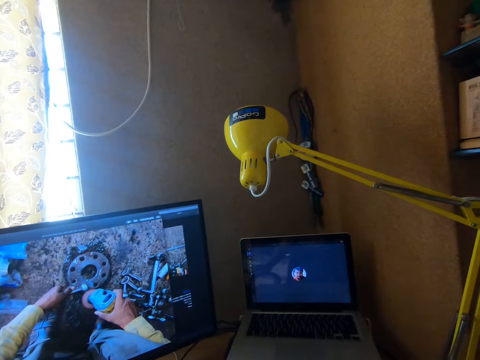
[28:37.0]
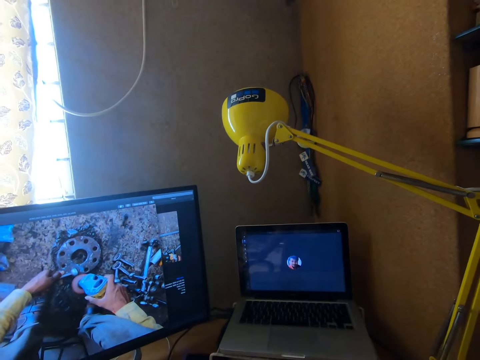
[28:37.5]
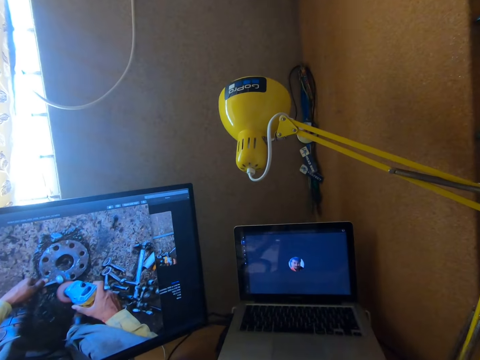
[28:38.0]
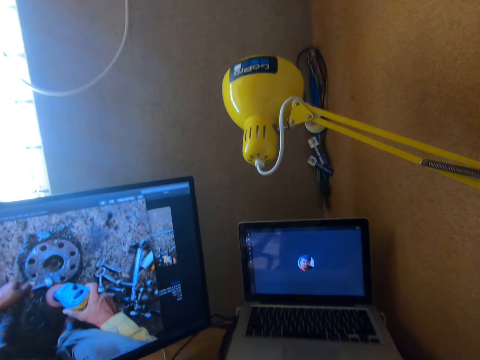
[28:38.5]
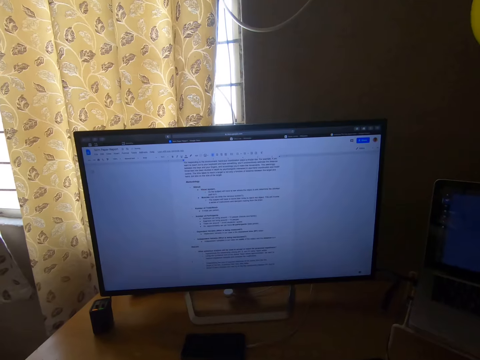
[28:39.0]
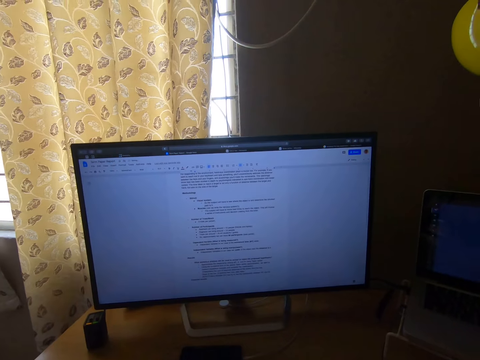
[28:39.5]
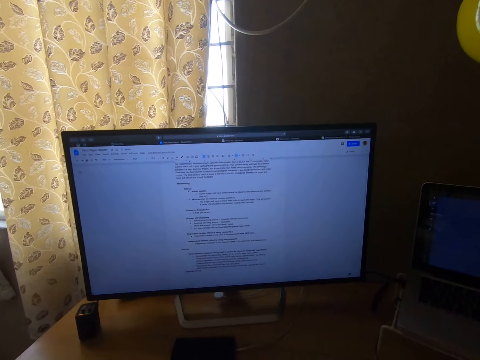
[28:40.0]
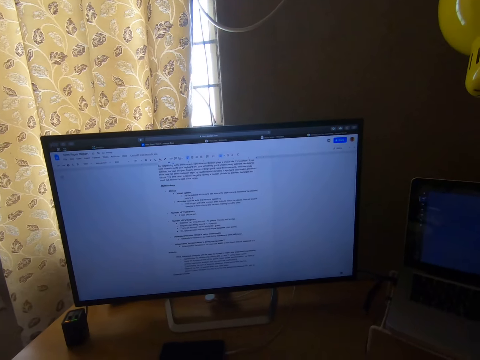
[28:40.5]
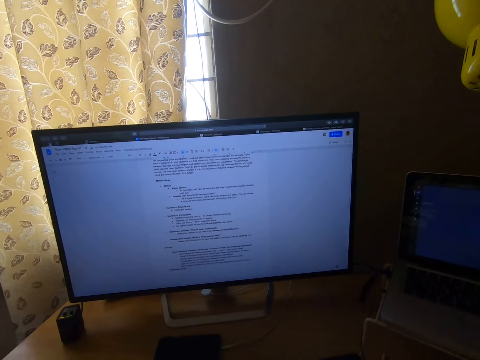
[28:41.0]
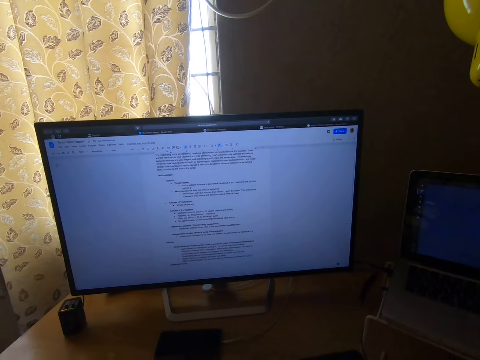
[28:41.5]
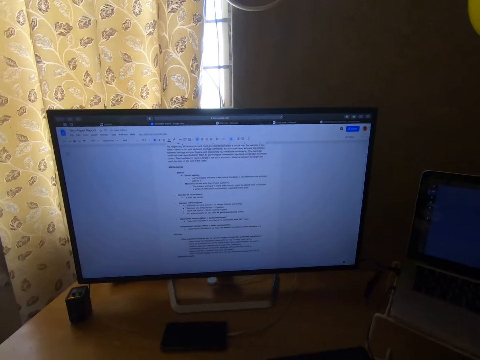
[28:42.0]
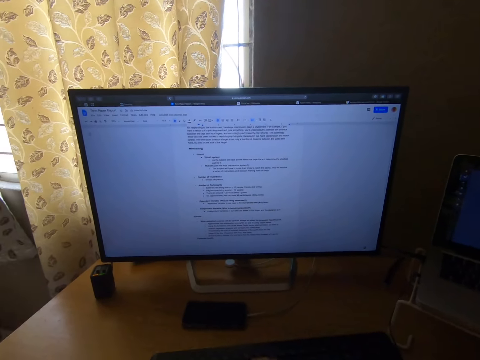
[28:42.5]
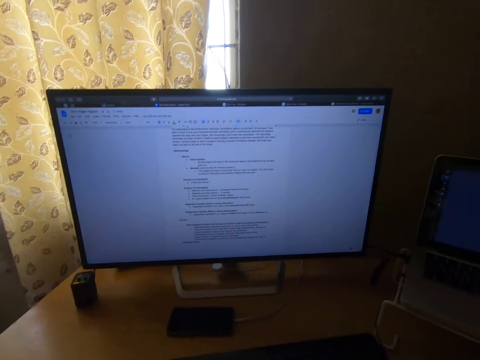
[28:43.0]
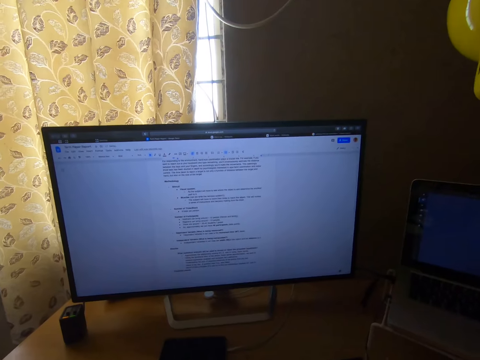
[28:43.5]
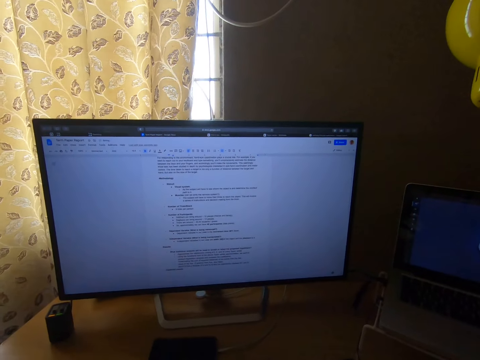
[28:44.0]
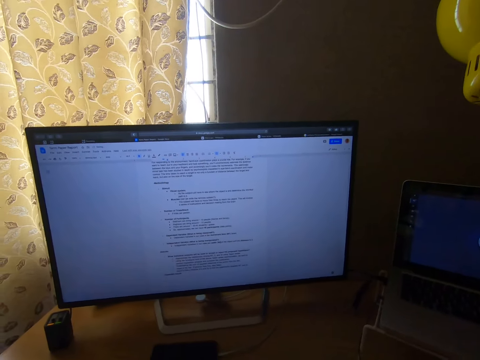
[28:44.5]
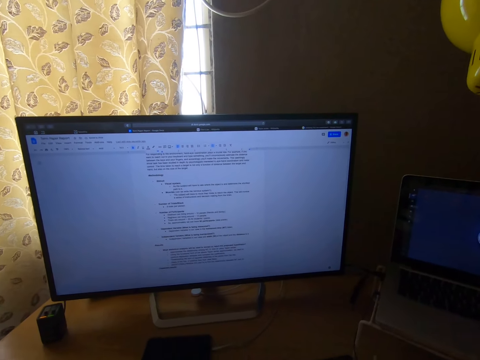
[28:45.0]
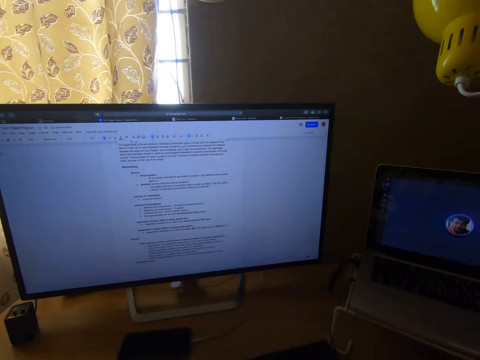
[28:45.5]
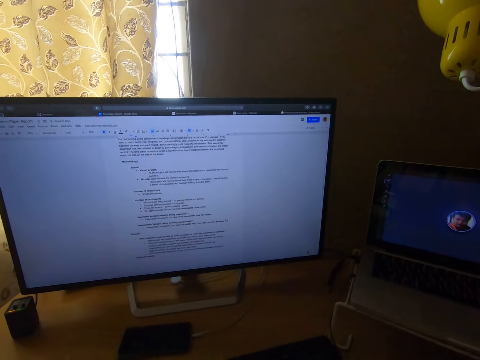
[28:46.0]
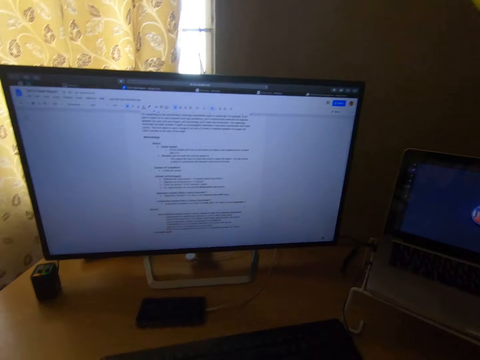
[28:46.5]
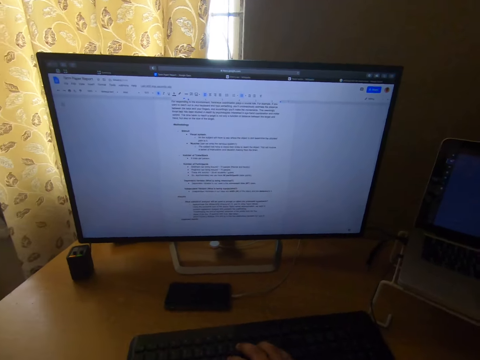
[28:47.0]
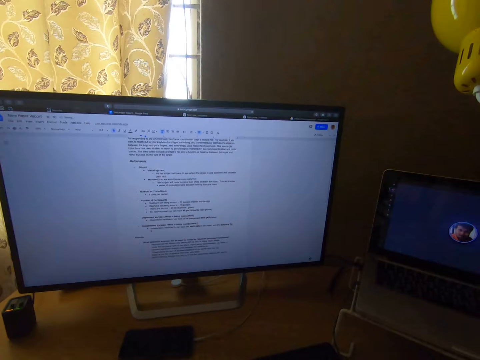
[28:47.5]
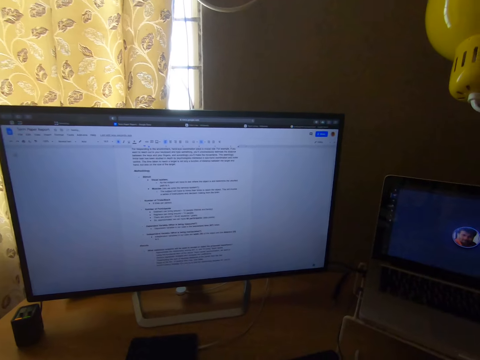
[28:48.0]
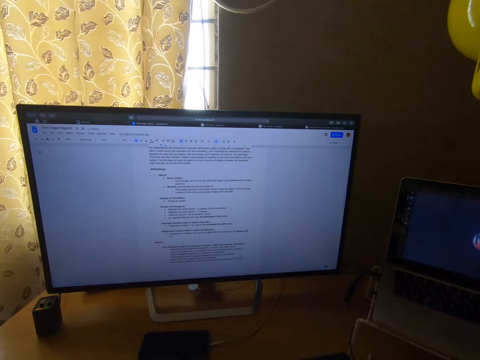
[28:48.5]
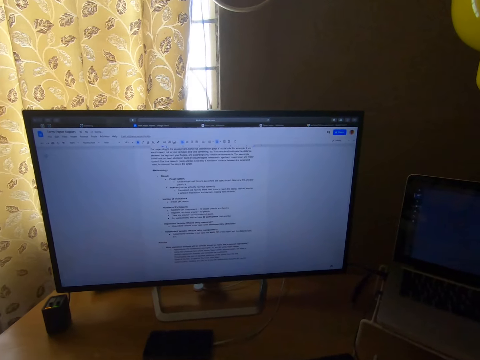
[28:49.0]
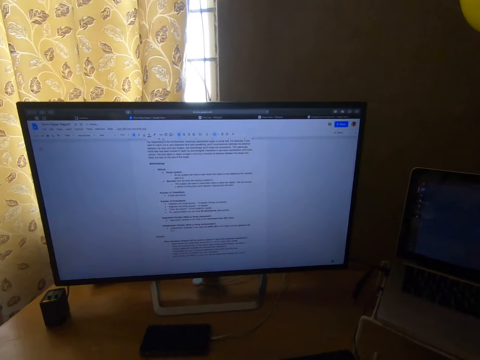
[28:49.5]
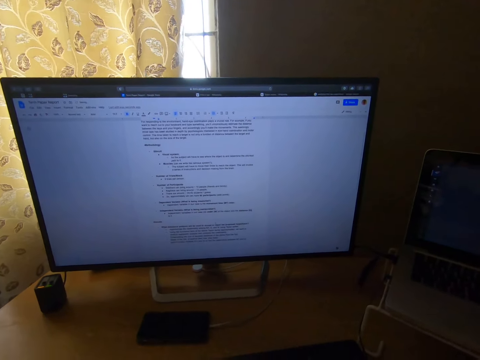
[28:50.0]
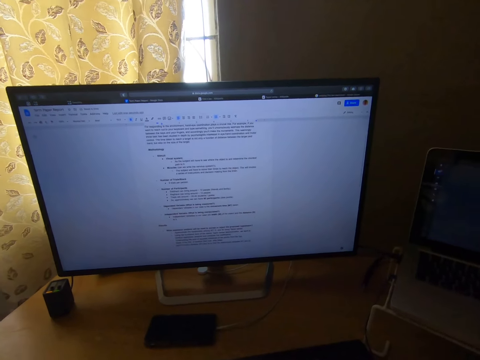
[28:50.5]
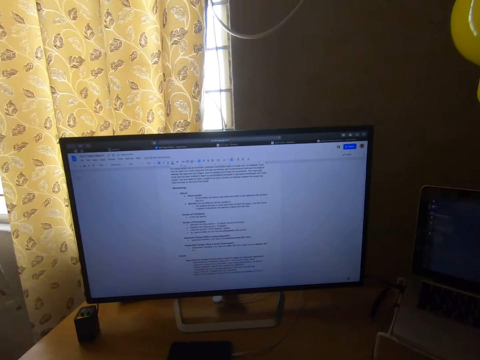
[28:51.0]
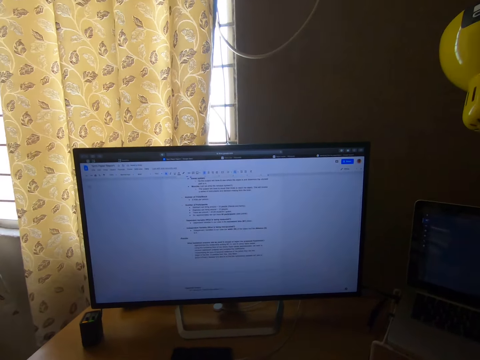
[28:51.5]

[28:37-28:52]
The camera wearer exits the real time video application on the desktop. They switch to a word application on the desktop. They type on the word application of the desktop. They continue to interact on the real time call. They continue to type on the word application.

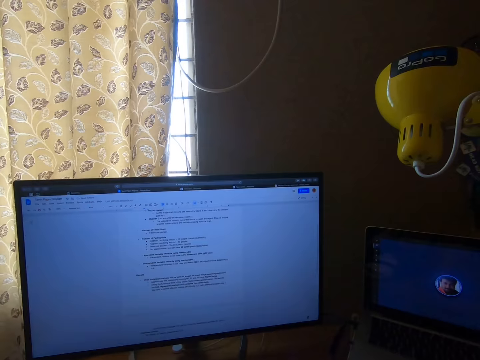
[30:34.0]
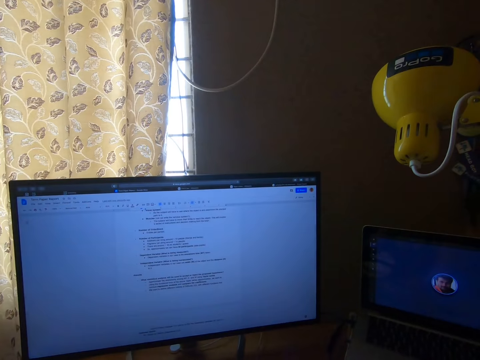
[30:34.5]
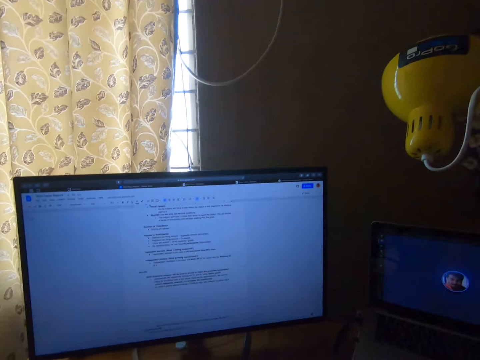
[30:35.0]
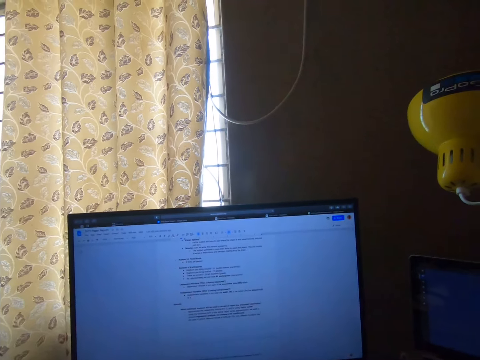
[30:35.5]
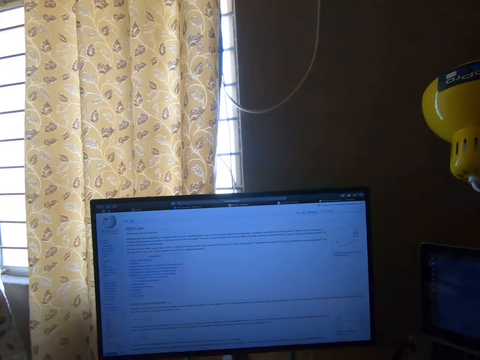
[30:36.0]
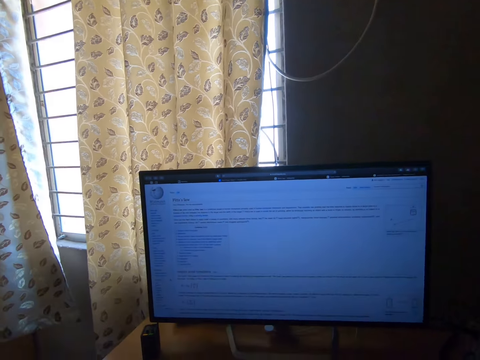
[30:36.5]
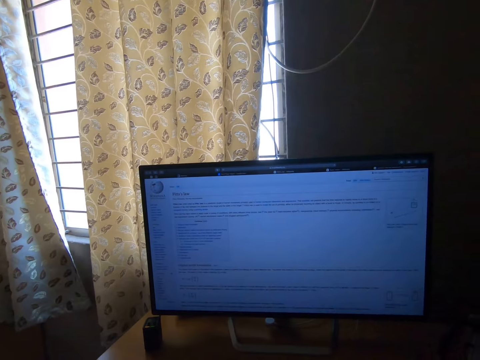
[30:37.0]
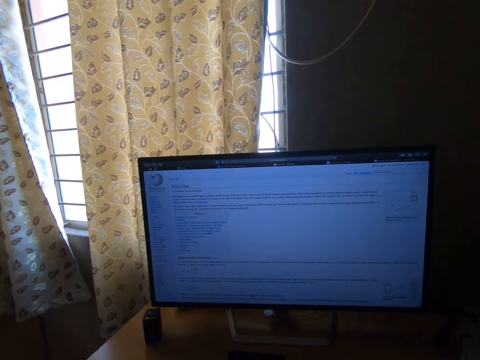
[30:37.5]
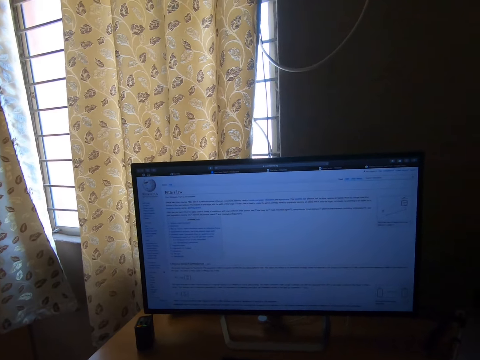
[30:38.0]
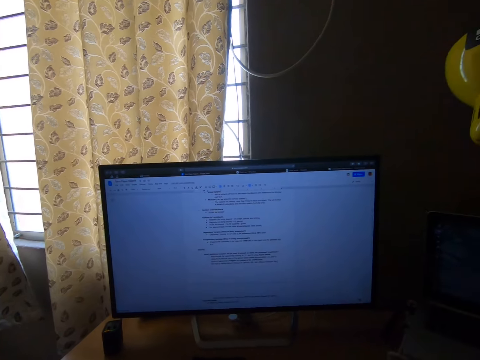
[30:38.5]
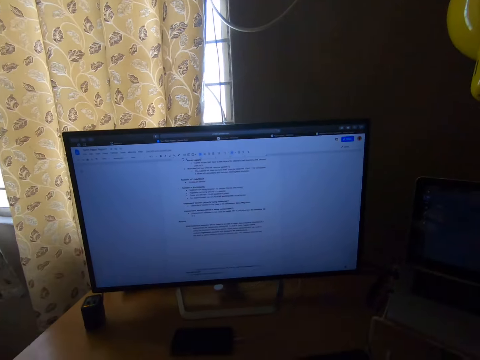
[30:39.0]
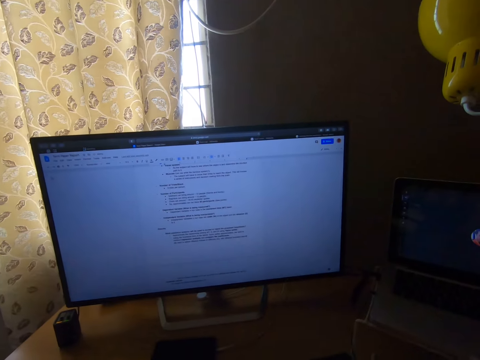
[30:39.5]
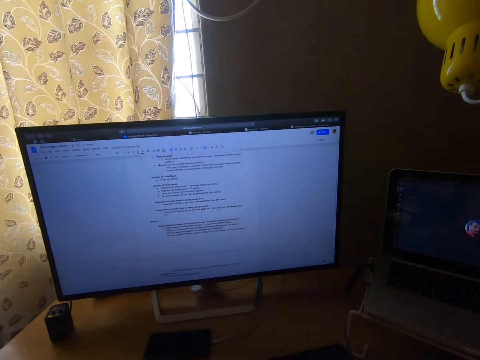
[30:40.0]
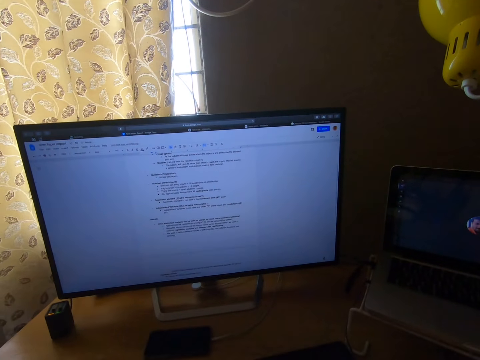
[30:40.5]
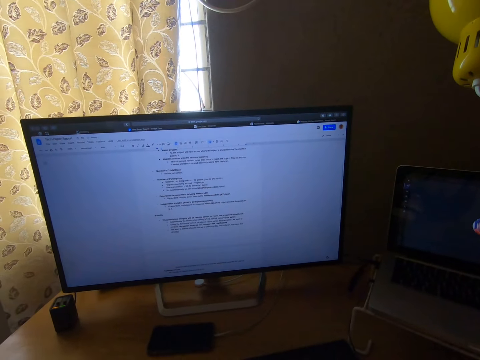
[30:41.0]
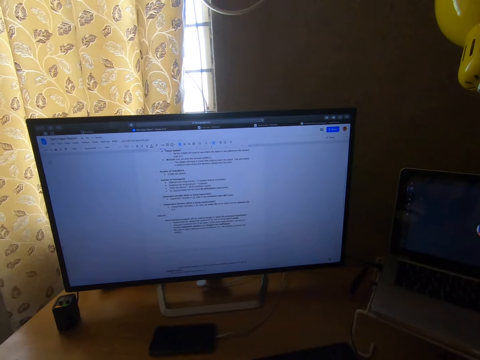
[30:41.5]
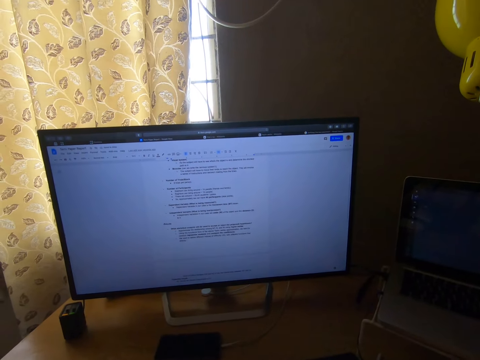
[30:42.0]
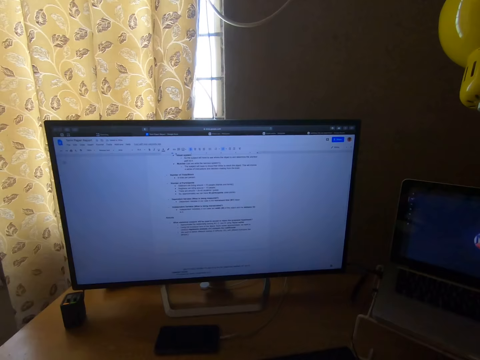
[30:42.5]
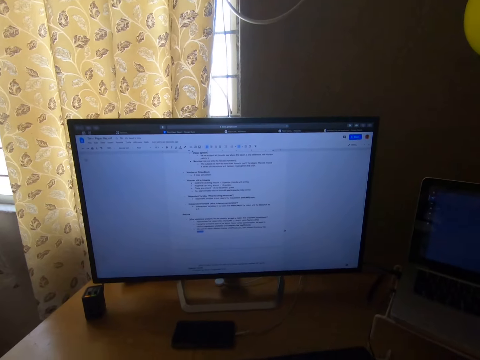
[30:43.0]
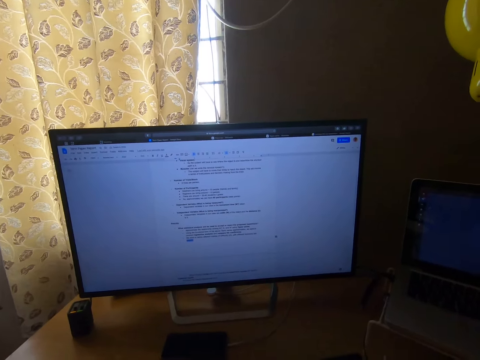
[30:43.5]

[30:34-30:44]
The camera wearer exits the word application on the desktop. They switch to a web page on the desktop. They check the web page. They exit the web page on the desktop. They switch to the word application on the desktop. They continue to type on the word application of the desktop.

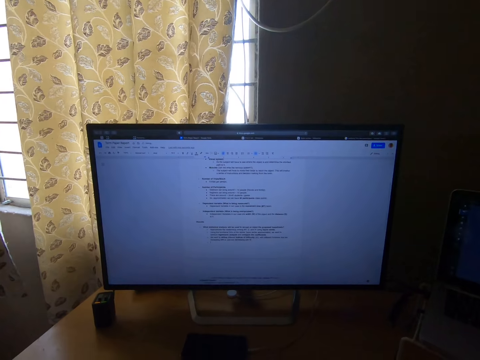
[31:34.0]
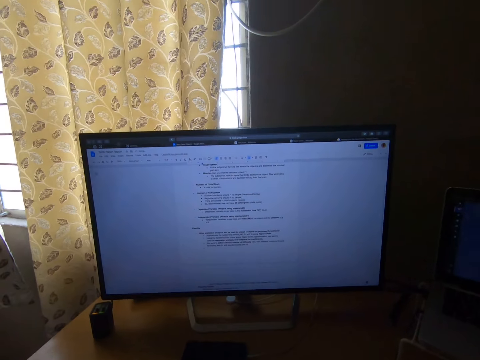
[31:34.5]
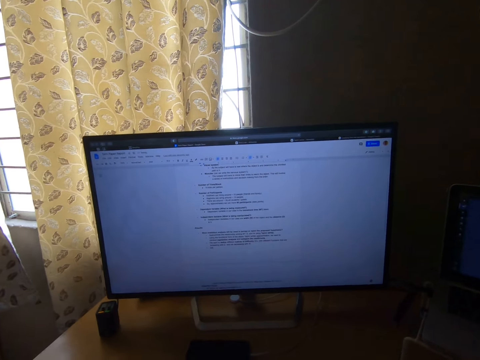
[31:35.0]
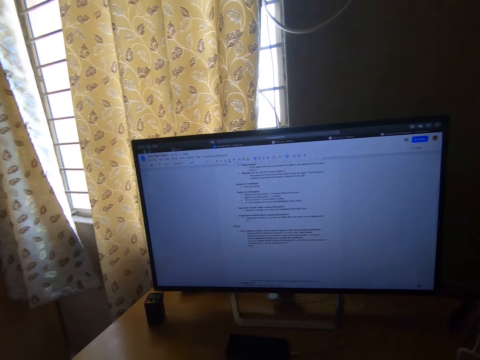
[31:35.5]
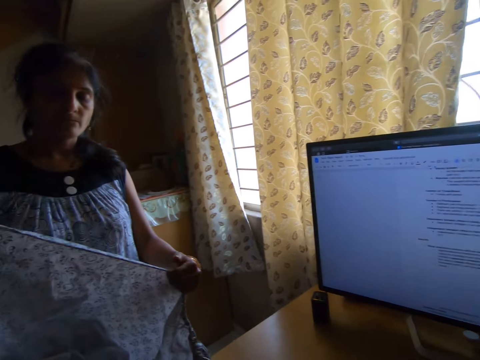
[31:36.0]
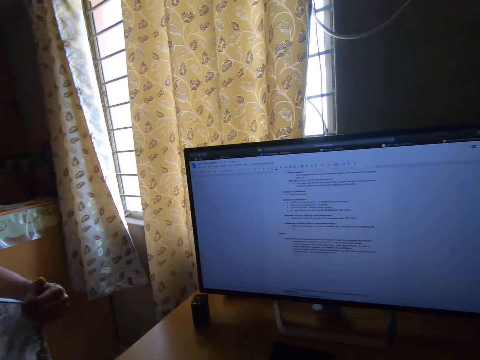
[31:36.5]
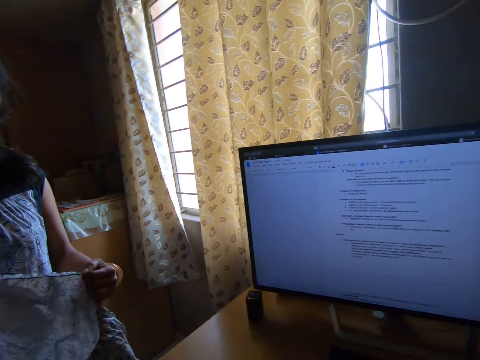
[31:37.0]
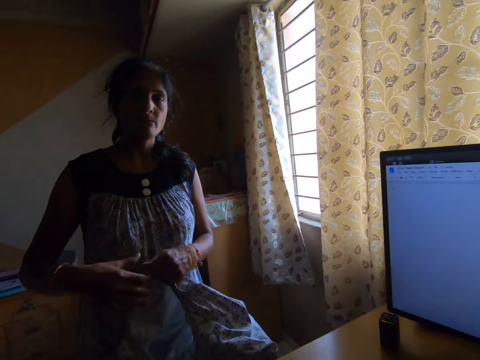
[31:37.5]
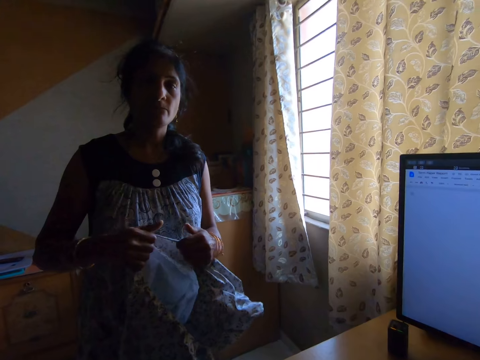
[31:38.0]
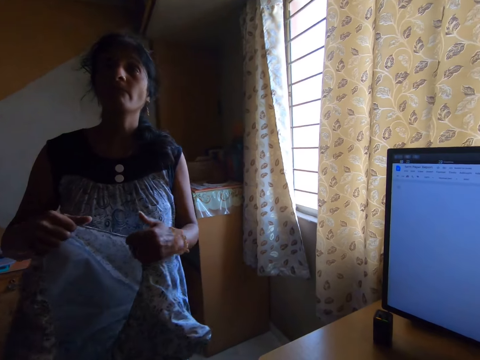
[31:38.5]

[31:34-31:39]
The camera wearer looks at a woman. The woman holds a cloth in her hands and stands on the left side of the camera wearer. The camera wearer looks at the desktop. The woman adjusts the cloth in her hands. The camera wearer looks at the woman on his left side.
